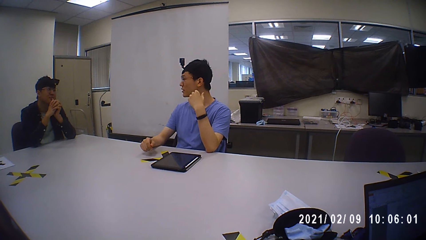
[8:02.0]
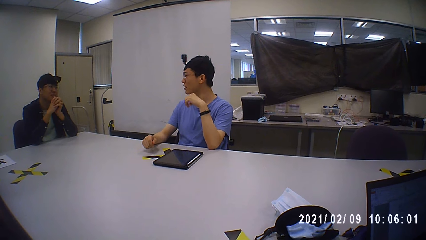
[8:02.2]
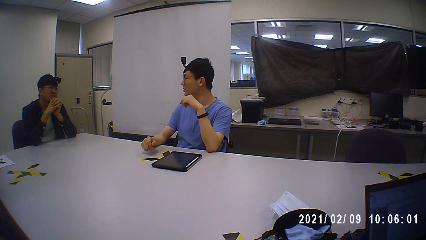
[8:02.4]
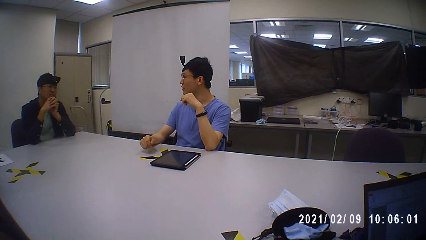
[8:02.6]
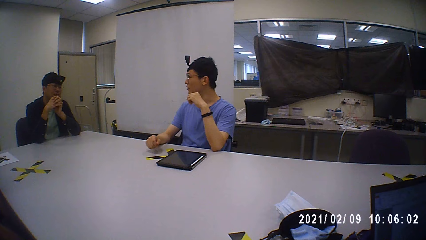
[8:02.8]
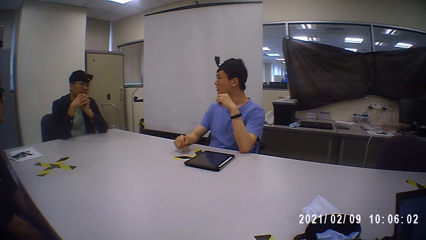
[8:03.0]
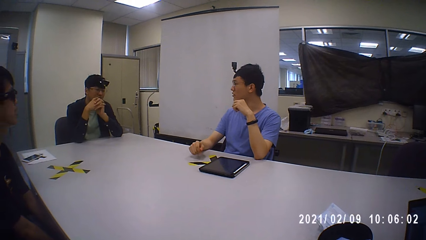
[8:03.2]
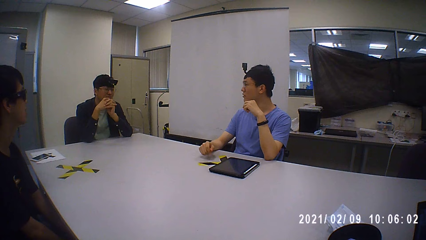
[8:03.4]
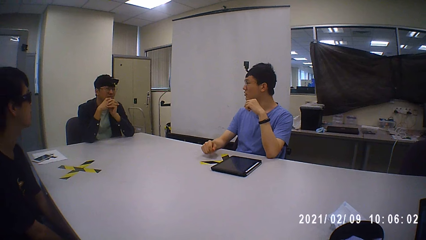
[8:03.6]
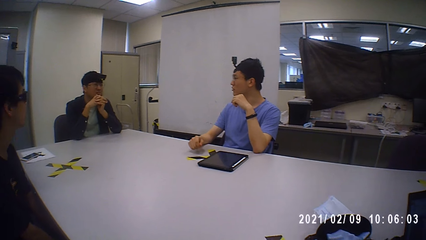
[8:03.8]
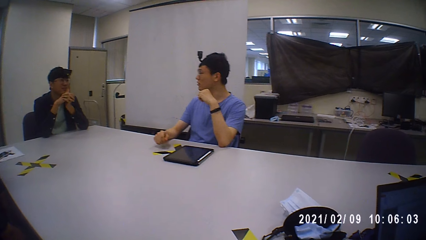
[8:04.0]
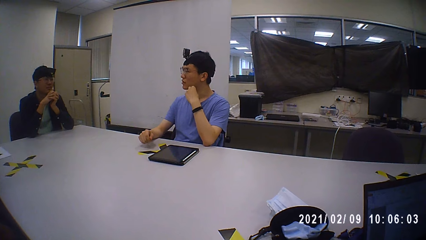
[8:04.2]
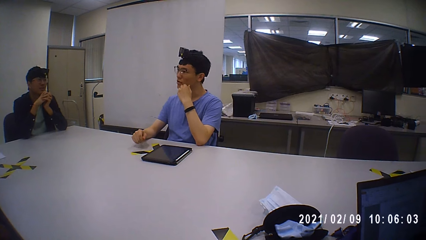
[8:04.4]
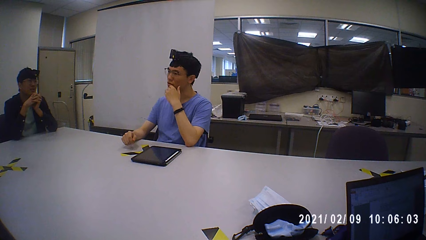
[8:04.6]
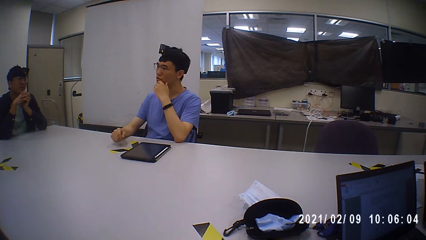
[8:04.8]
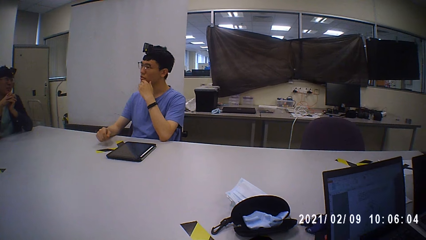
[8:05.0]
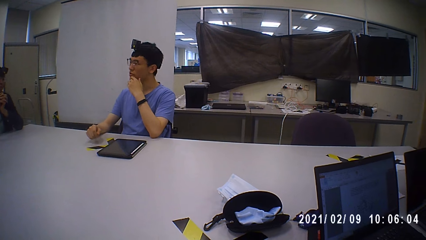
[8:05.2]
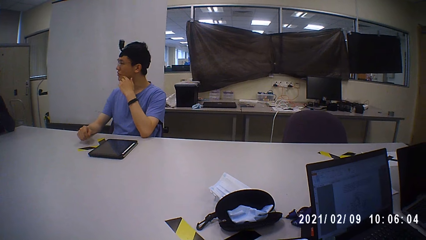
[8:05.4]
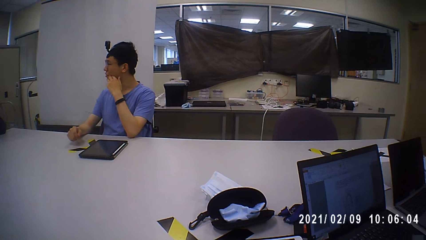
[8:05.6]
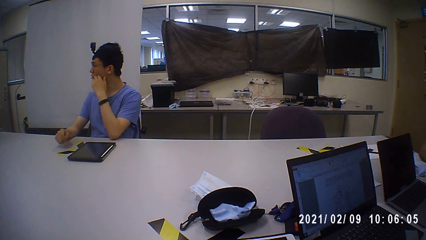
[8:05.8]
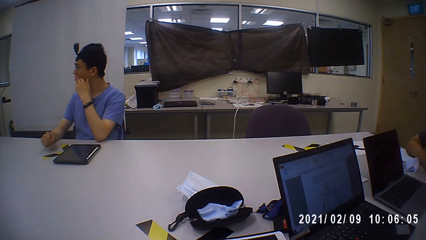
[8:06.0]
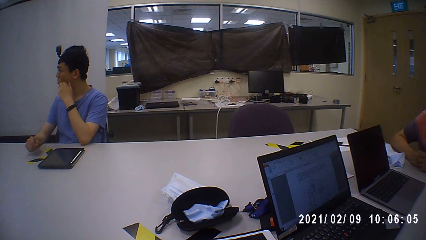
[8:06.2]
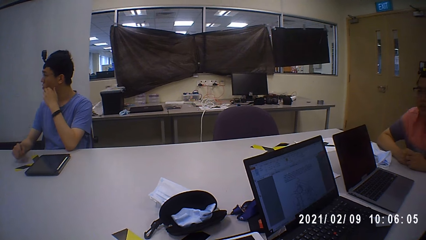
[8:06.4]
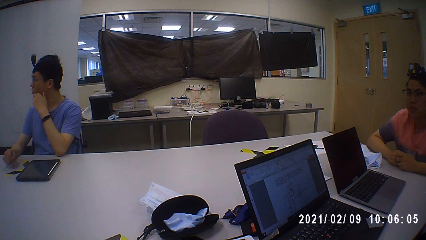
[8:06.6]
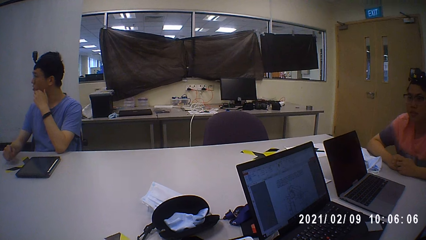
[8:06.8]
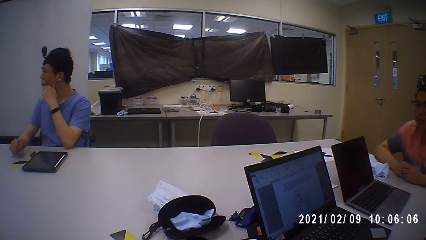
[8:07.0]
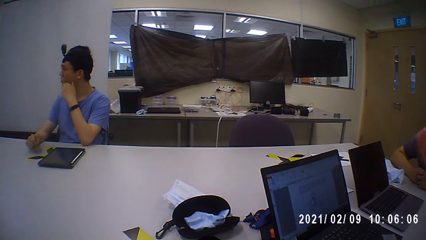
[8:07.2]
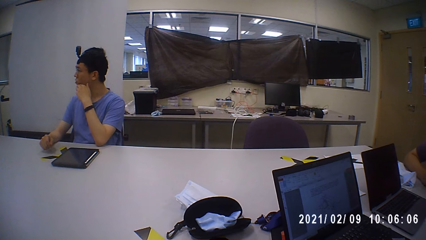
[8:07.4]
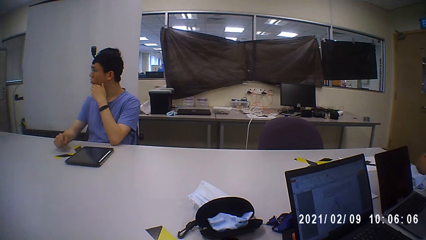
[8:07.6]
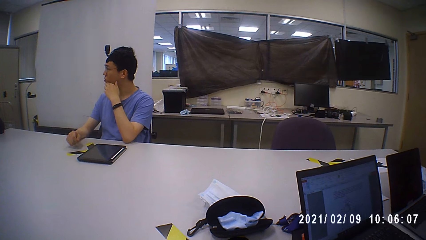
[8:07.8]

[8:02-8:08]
The camera wearer looks around.

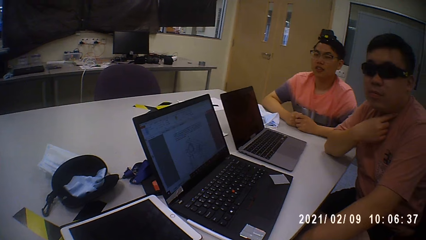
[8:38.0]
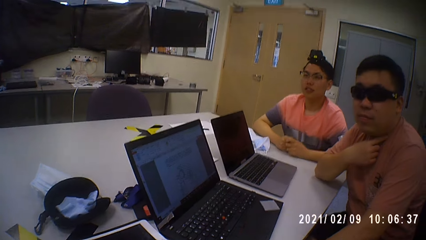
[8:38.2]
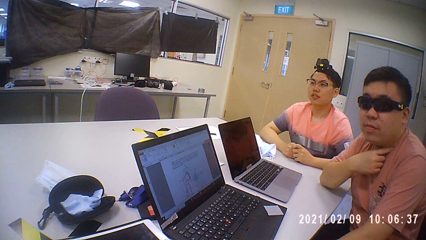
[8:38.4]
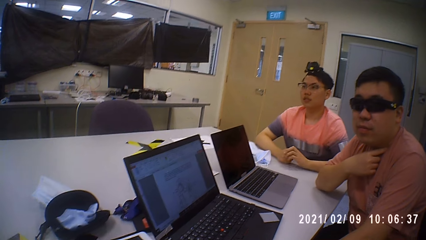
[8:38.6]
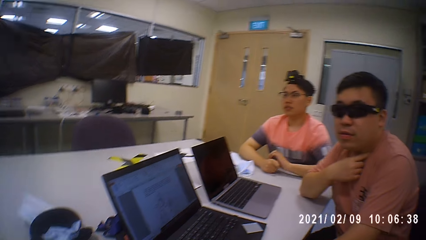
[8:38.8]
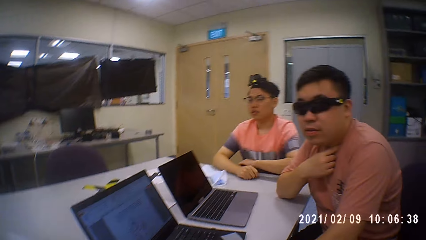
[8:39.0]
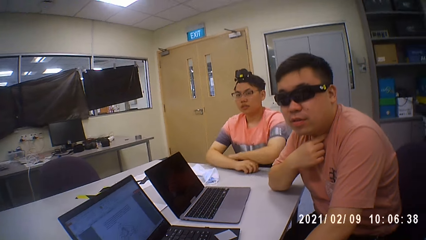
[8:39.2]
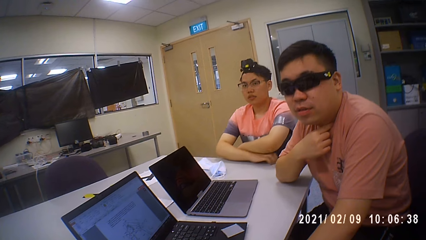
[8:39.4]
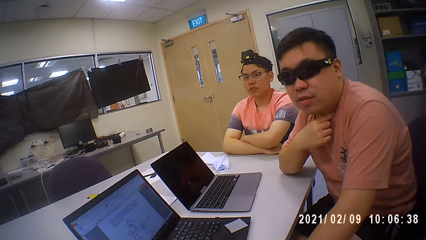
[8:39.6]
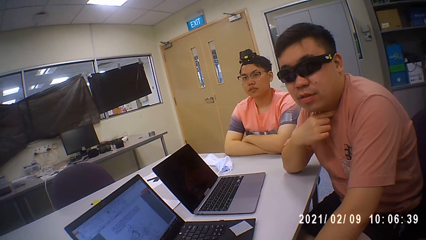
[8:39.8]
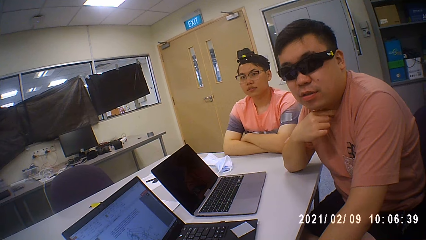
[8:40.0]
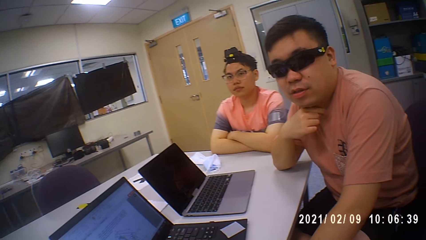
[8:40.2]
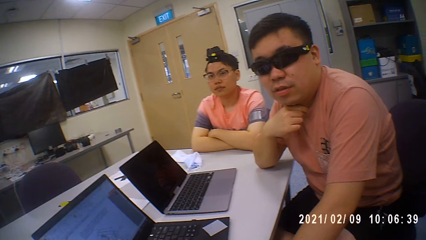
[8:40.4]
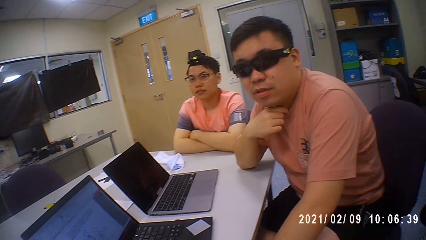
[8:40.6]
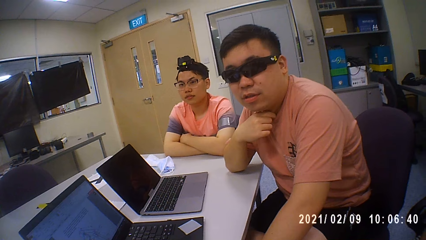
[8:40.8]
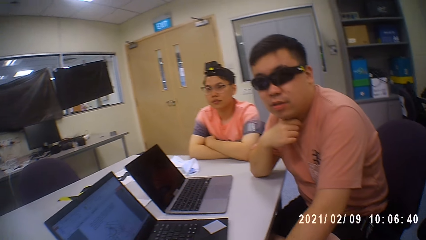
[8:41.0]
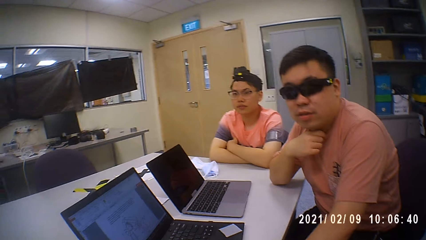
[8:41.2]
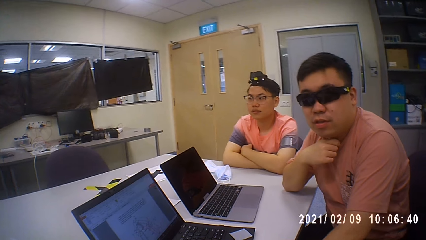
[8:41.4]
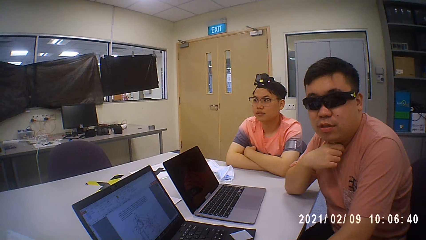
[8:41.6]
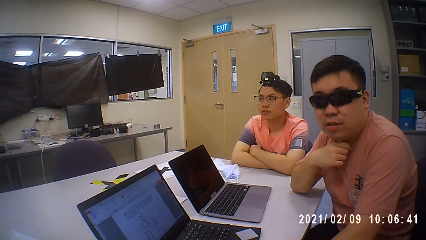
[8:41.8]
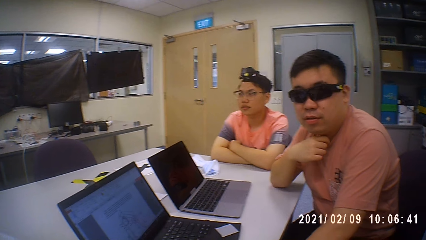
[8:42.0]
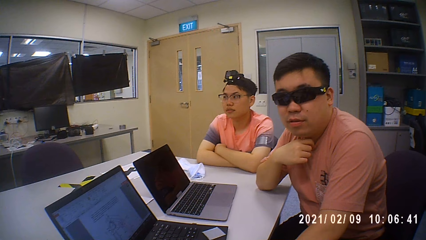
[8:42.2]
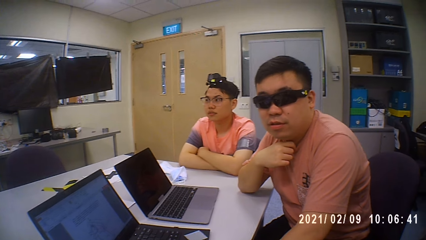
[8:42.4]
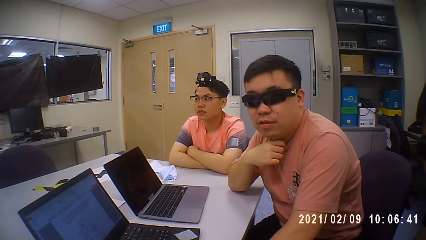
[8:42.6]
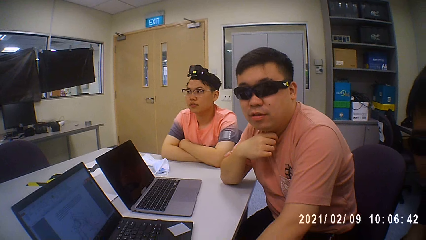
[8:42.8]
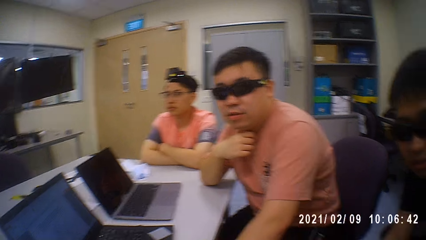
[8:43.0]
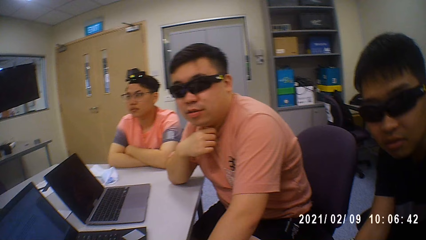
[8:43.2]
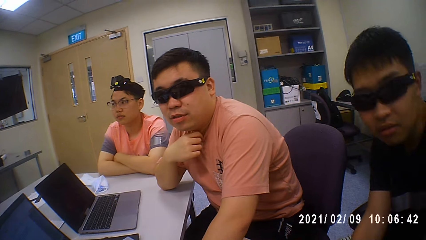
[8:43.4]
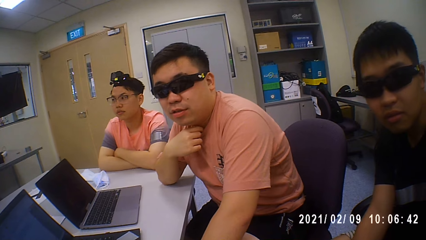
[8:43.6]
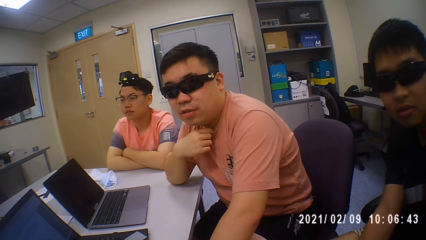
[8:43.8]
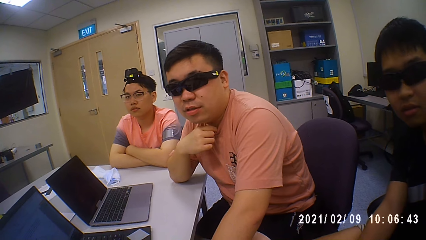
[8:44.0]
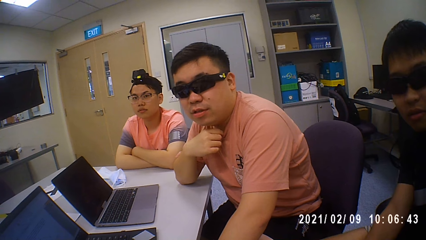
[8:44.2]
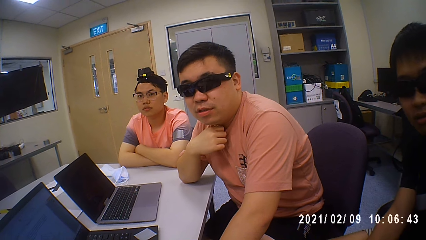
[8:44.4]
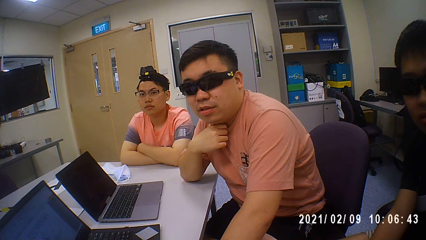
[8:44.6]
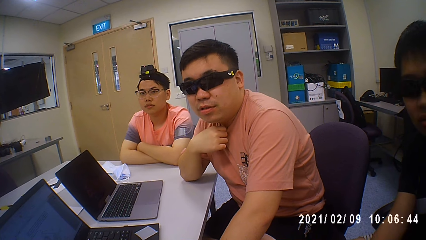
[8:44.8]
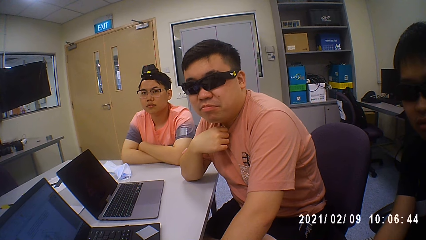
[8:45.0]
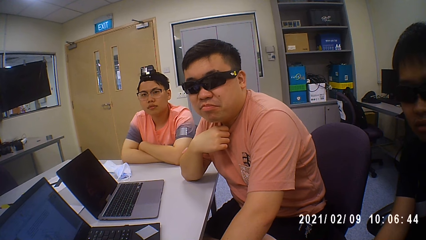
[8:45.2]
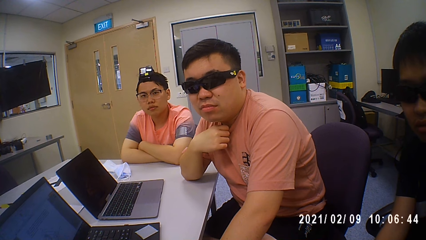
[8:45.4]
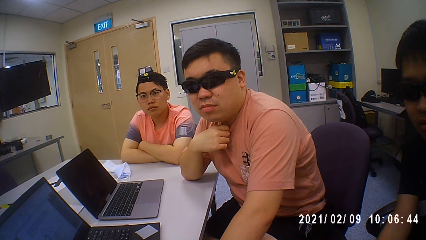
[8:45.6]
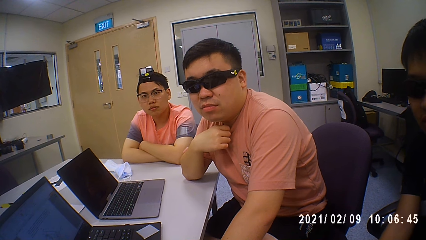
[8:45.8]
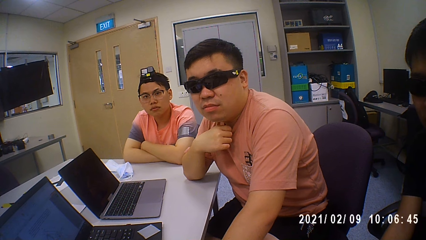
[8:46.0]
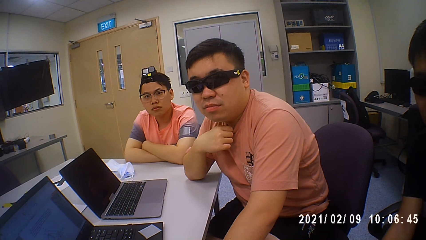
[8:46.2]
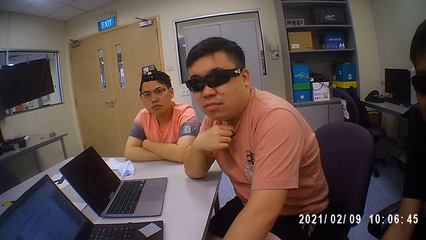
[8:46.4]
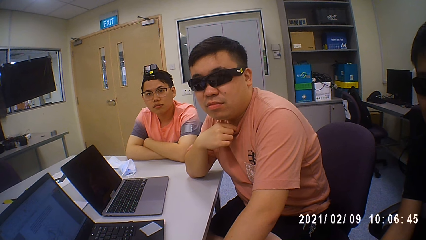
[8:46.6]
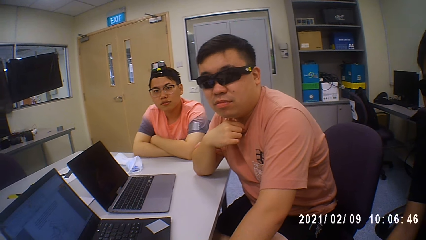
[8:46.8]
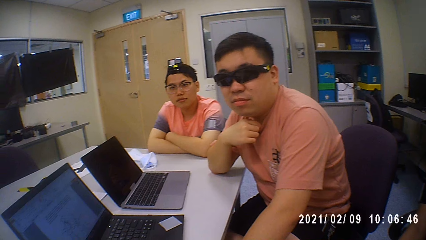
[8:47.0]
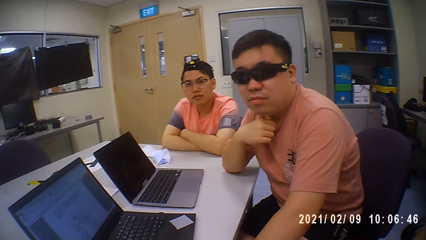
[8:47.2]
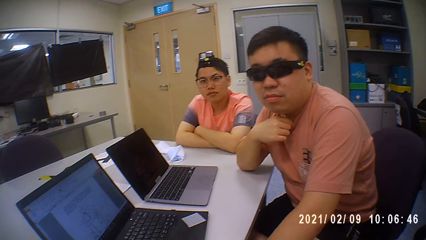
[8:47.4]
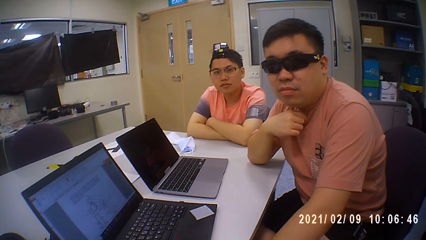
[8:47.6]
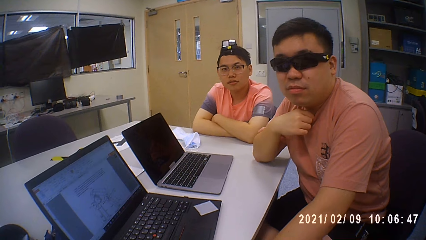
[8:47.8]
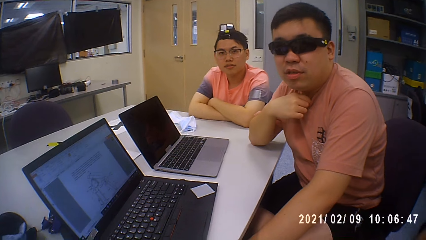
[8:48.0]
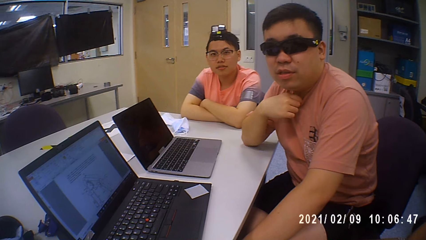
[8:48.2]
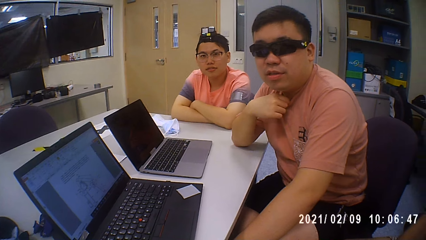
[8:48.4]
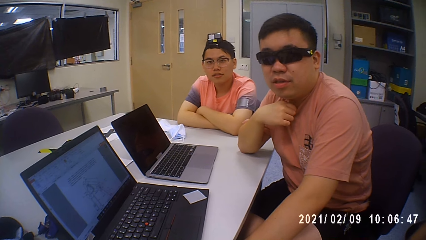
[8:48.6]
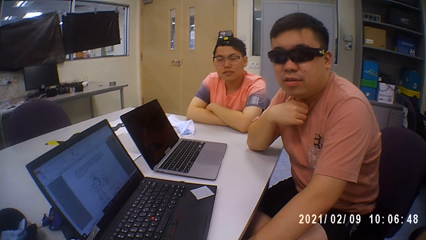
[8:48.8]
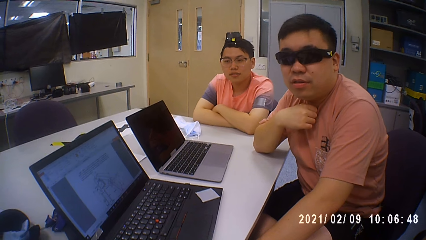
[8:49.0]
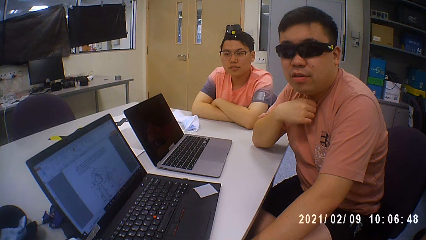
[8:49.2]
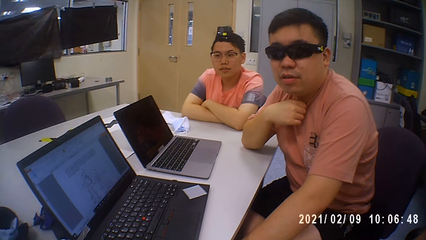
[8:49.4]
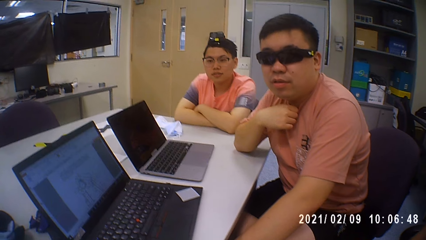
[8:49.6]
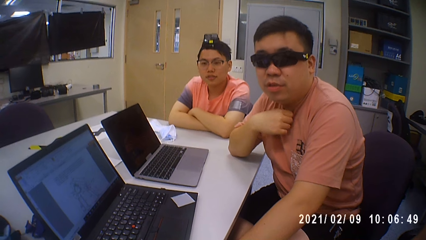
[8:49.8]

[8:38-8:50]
The camera wearer interacts with a man. They talk to a person. They interact with another man. They interact with another man.
